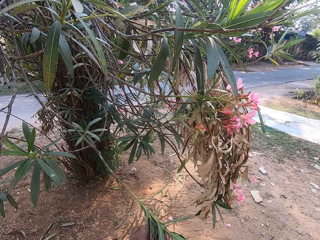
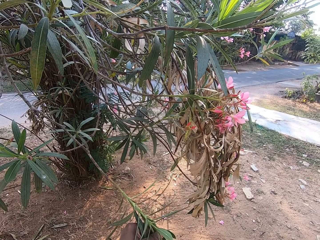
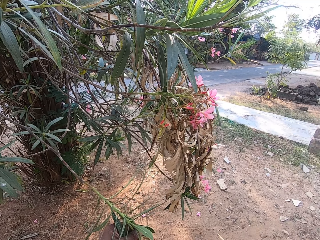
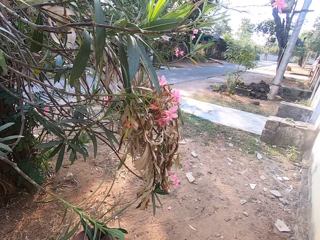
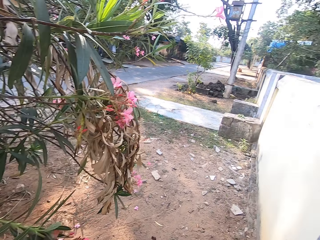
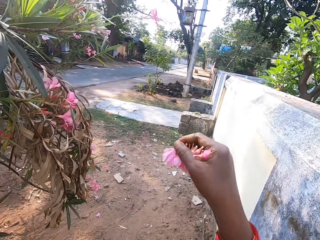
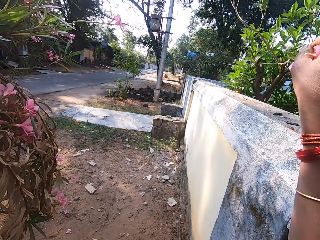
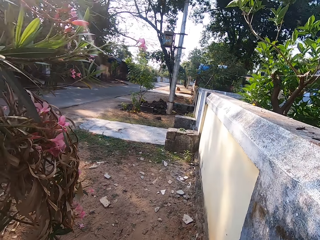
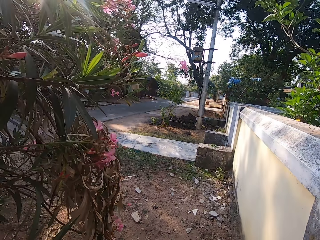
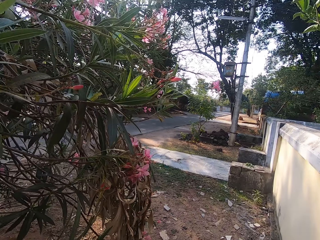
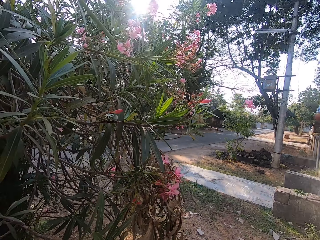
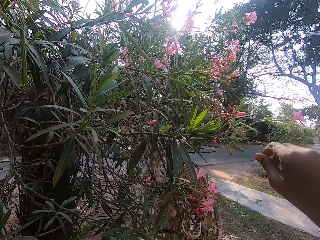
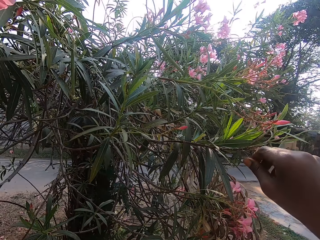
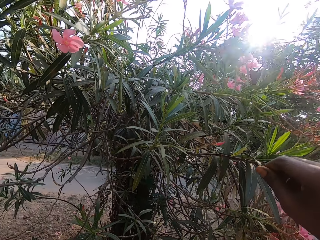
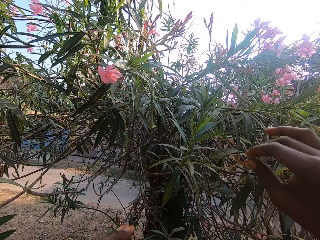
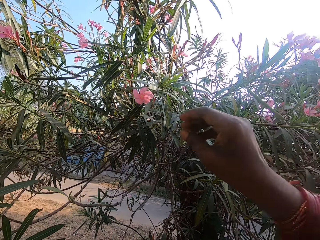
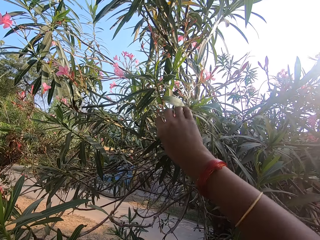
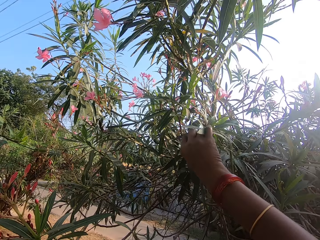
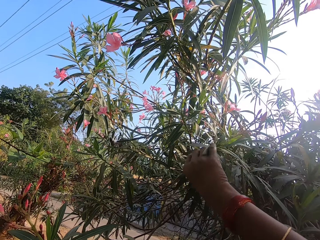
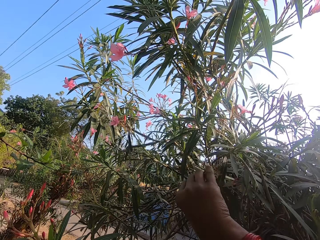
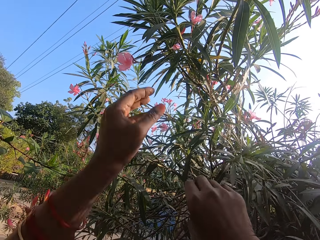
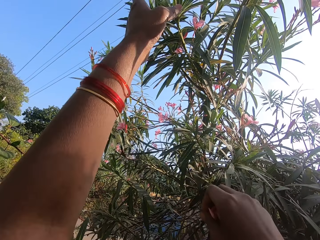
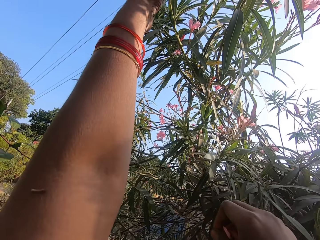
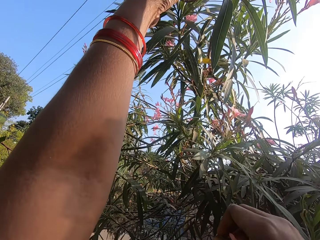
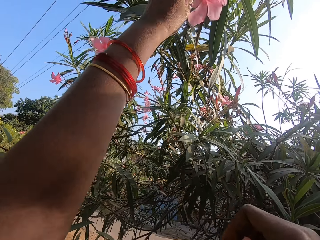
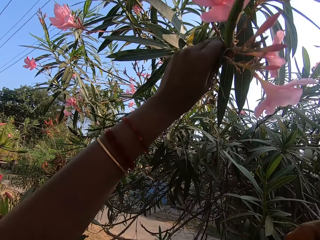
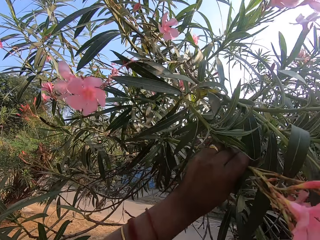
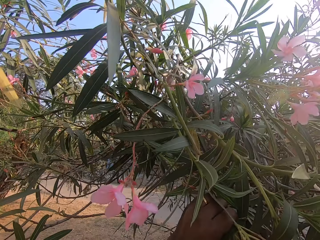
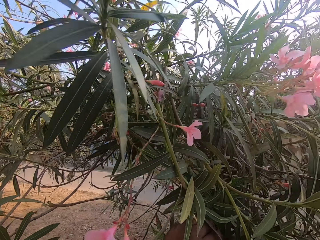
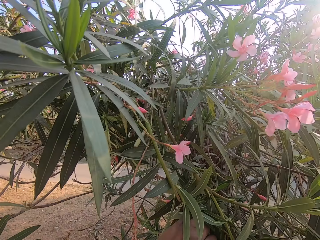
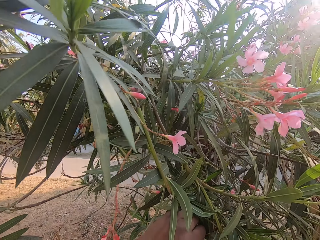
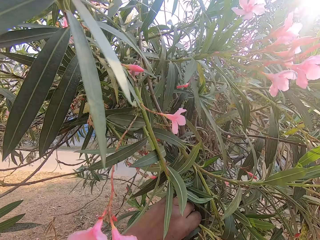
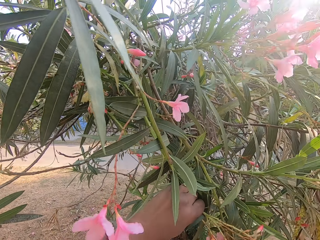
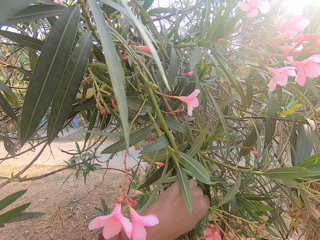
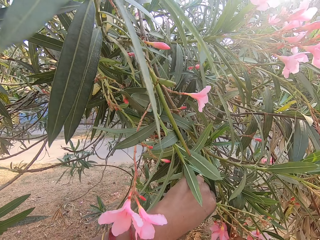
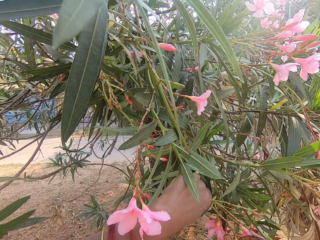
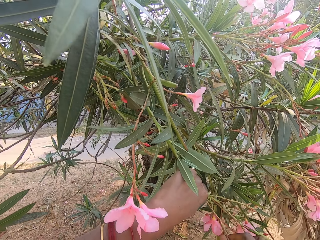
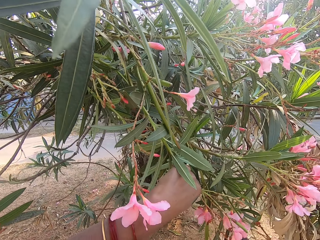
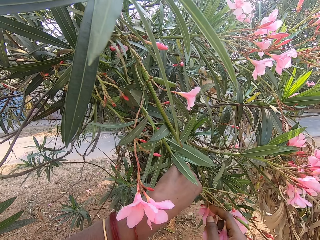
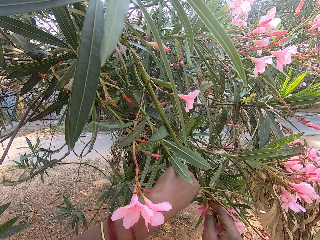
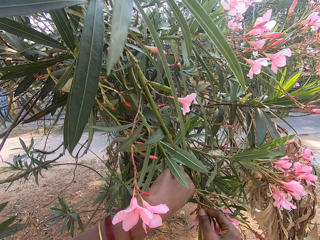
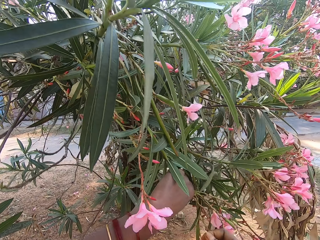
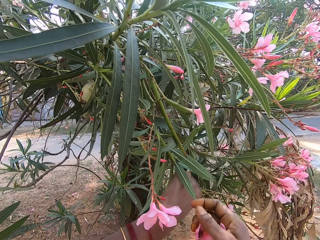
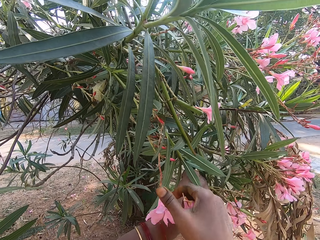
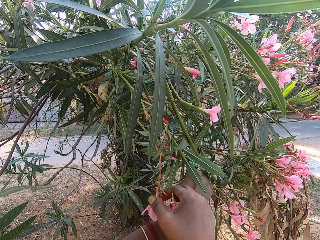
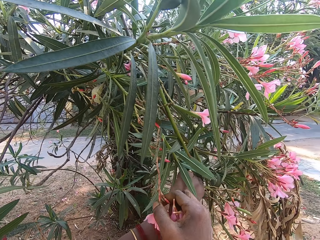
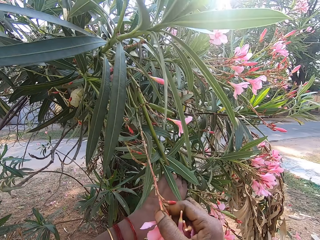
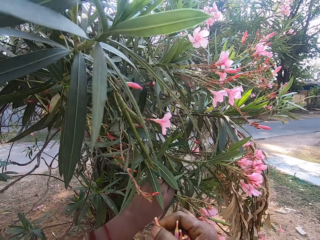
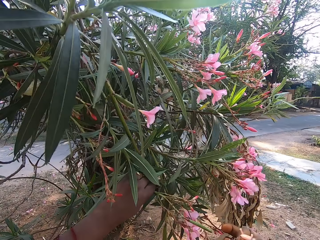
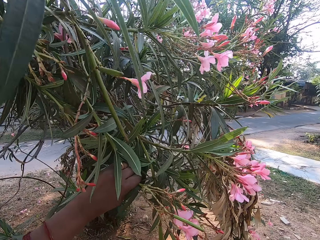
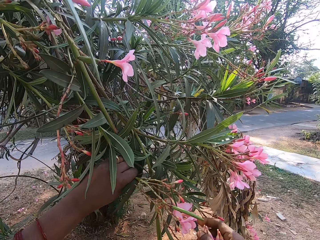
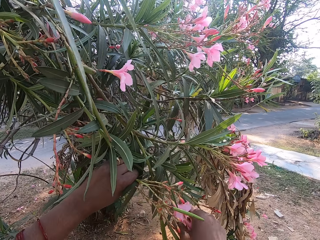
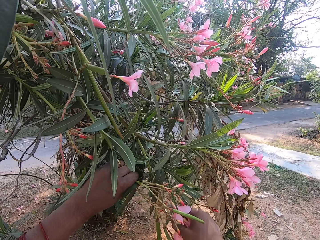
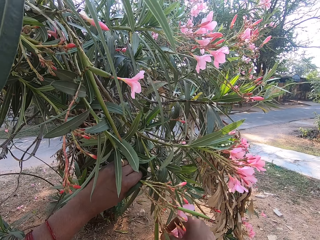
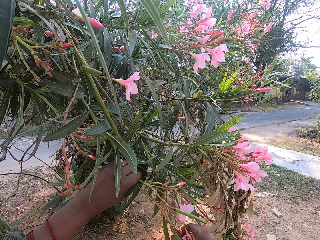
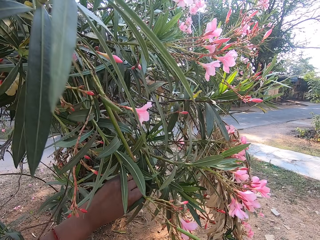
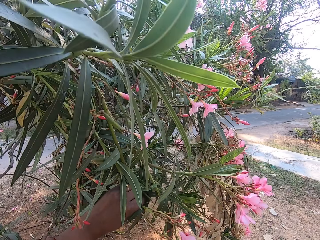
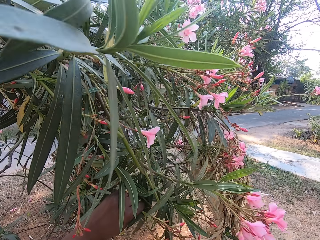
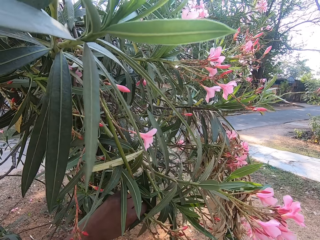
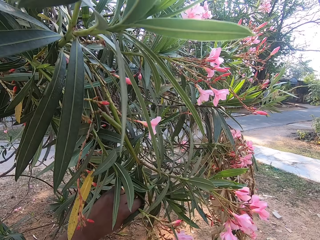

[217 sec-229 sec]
The camera wearer pours the flowers in the basket. They touch a flower. They pull down a branch and pluck flowers from the branch.

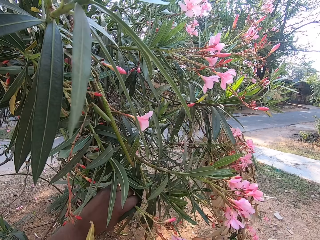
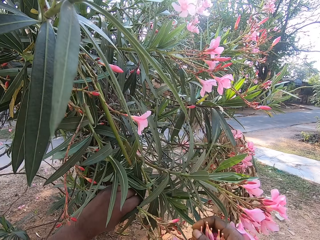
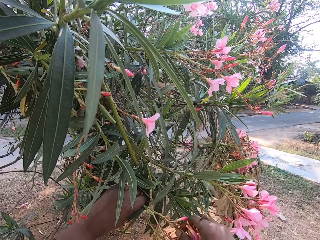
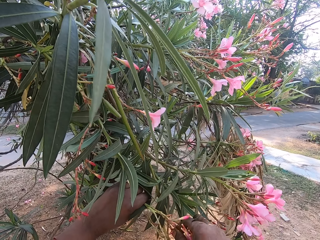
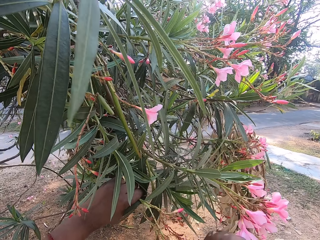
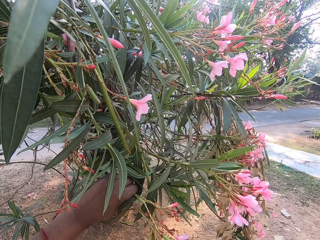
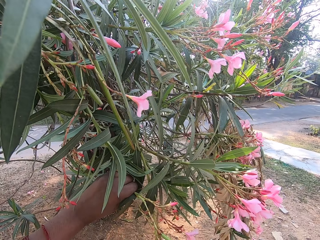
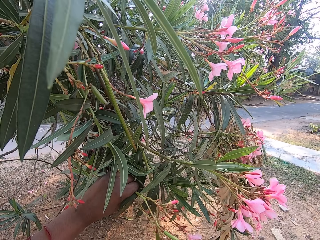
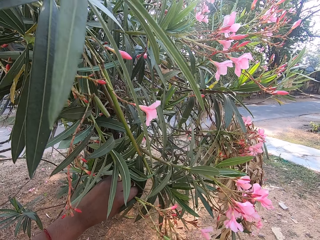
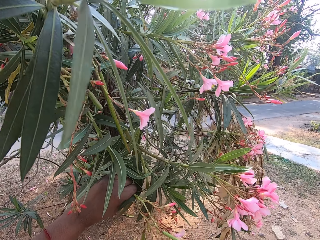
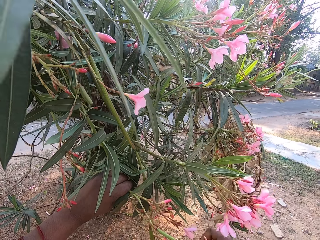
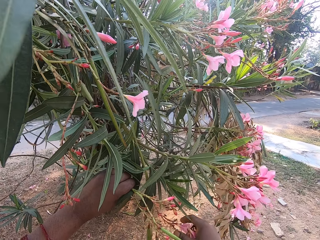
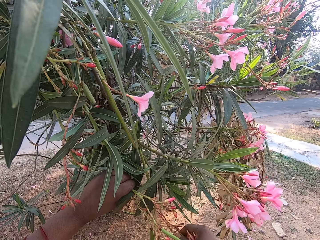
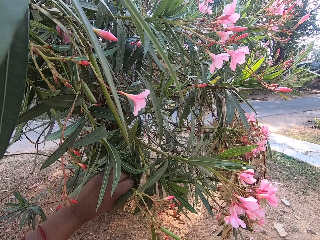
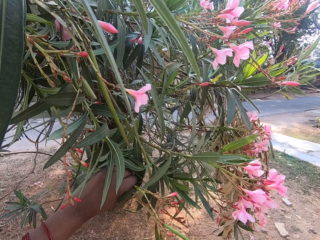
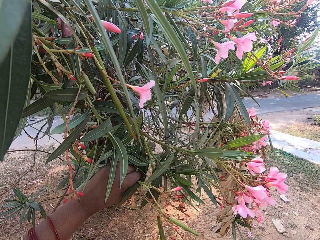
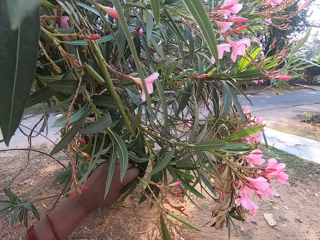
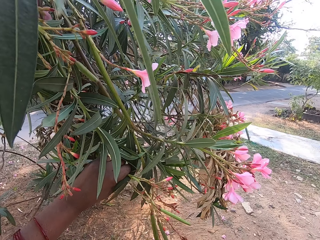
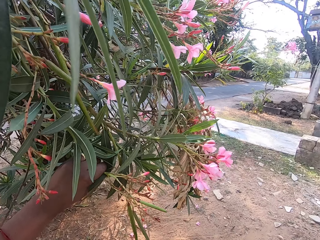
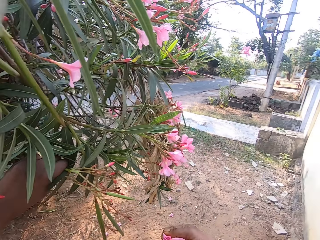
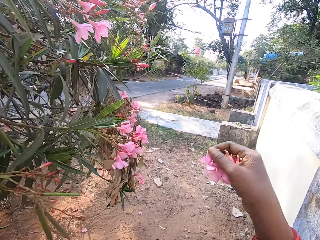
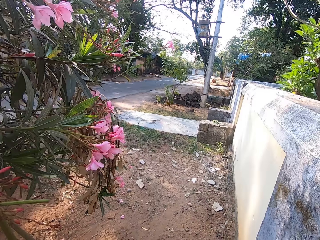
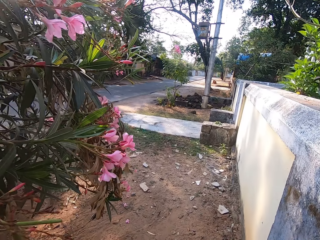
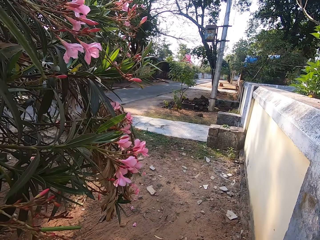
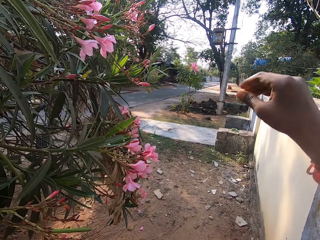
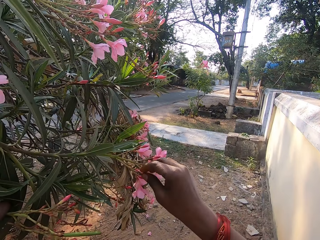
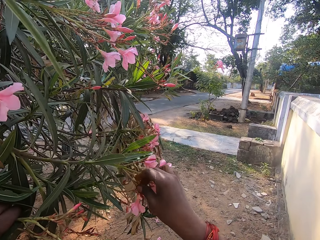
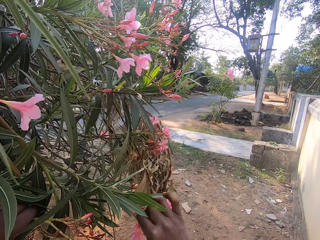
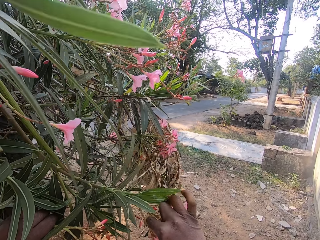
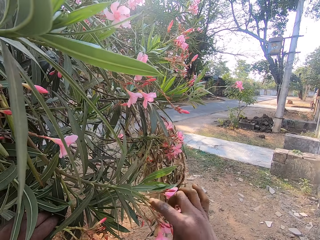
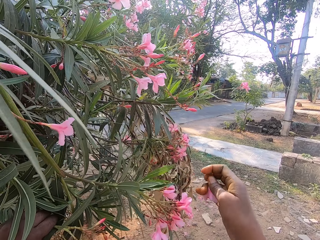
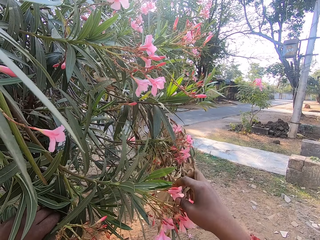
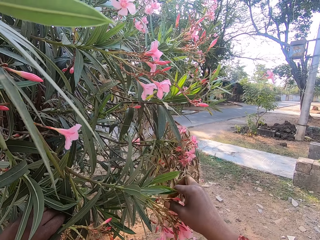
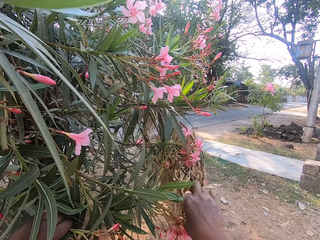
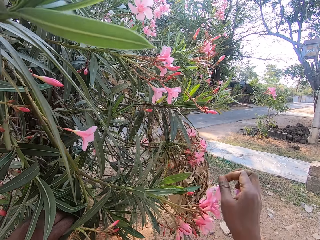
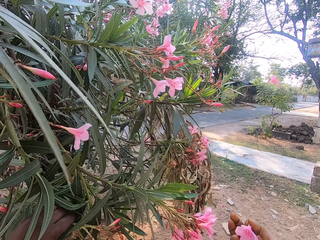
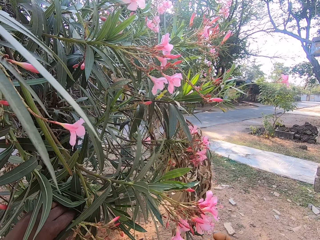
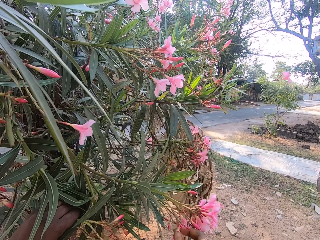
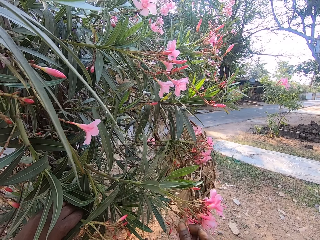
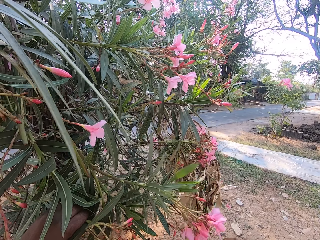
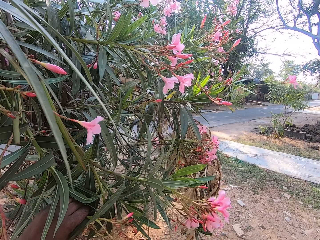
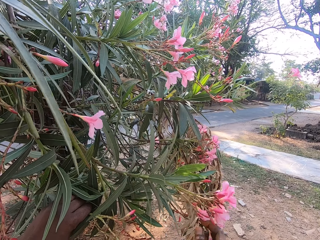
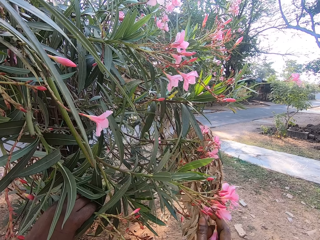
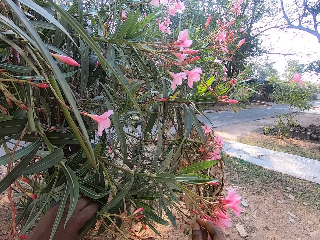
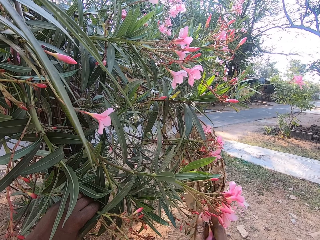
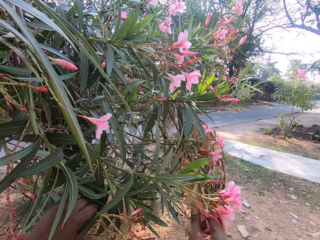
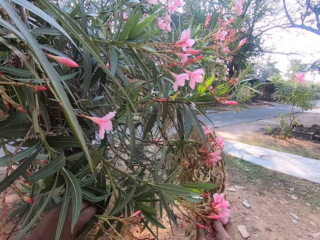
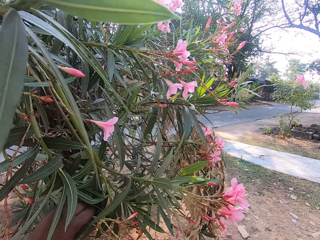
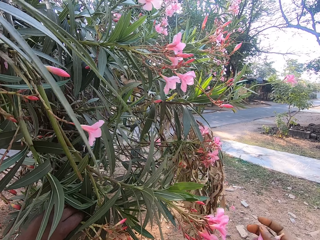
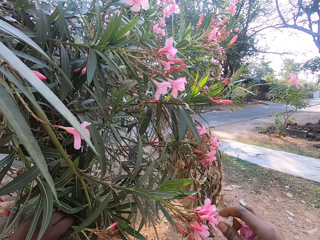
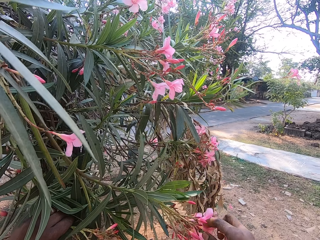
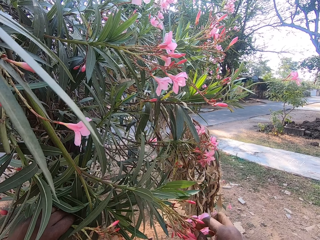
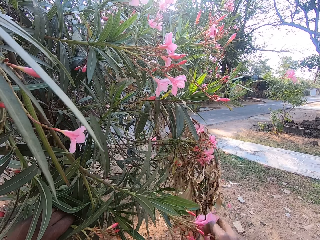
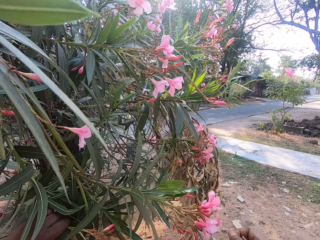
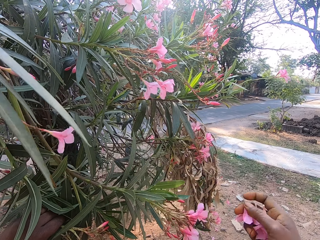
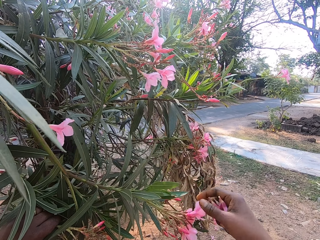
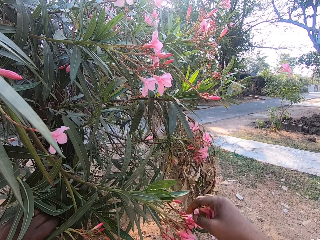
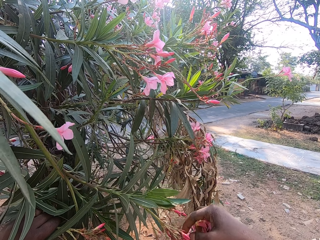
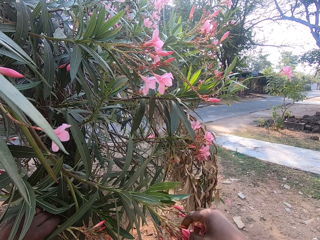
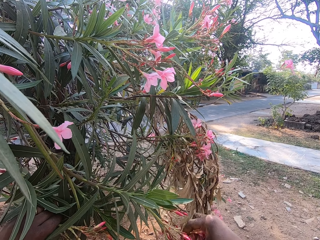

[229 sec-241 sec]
The camera wearer pours the flowers in the basket. They pluck flowers from the branch.
